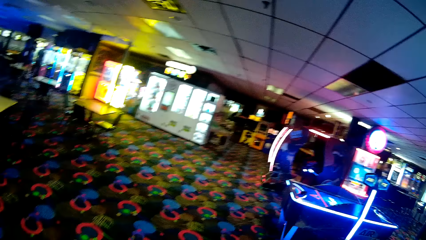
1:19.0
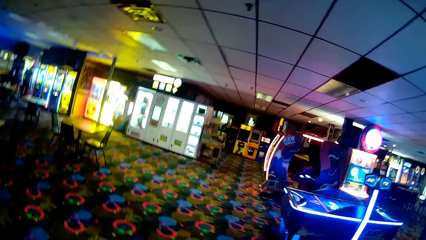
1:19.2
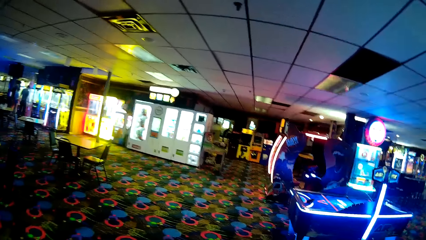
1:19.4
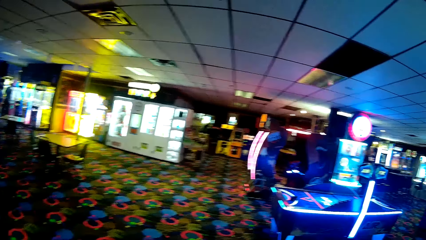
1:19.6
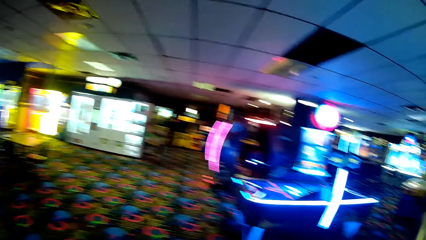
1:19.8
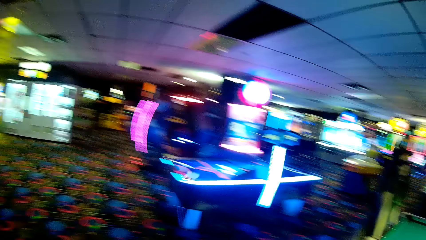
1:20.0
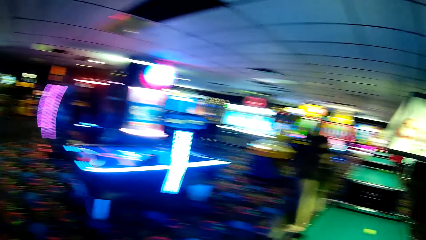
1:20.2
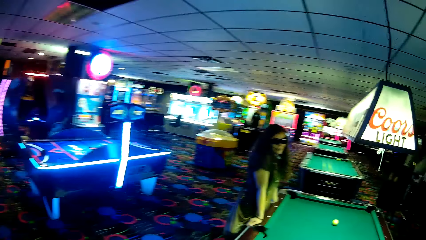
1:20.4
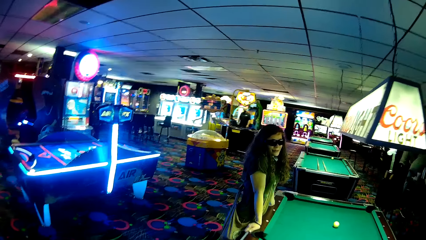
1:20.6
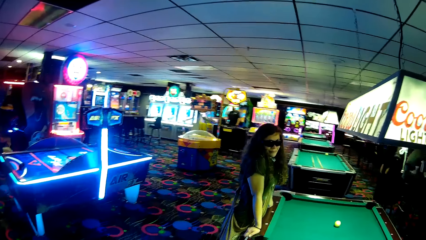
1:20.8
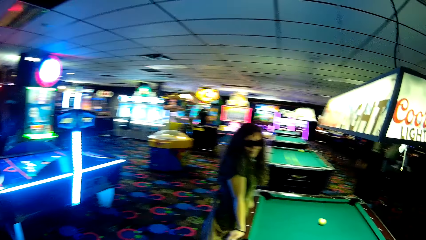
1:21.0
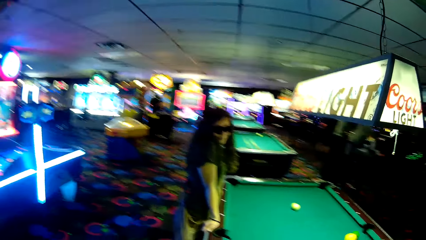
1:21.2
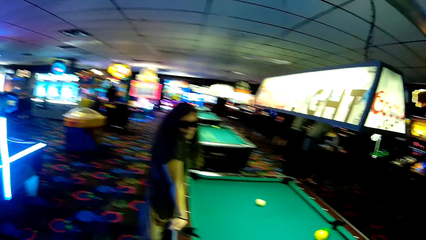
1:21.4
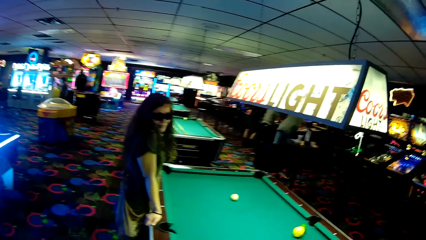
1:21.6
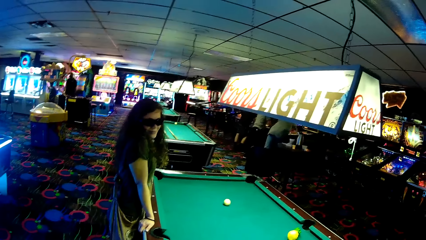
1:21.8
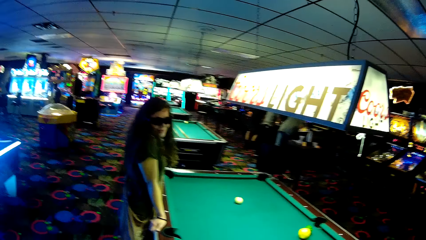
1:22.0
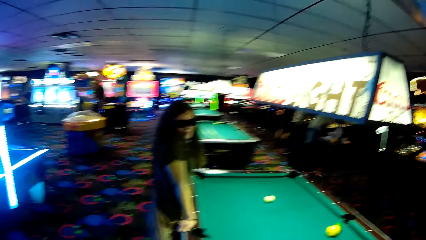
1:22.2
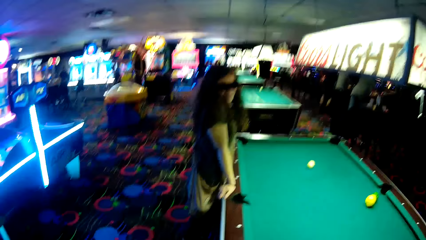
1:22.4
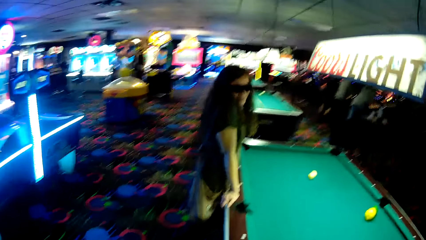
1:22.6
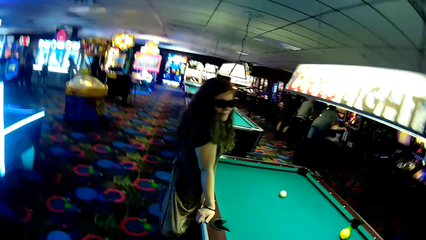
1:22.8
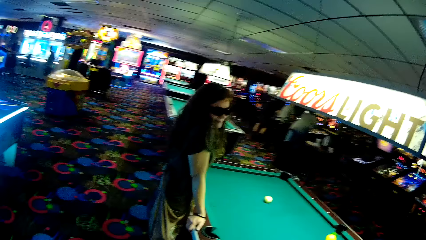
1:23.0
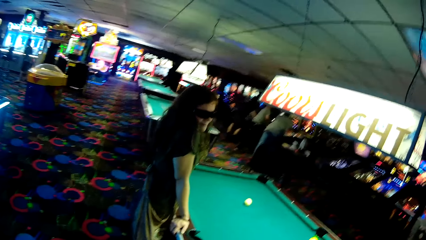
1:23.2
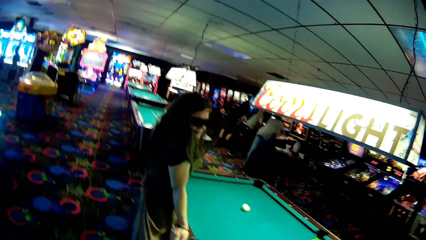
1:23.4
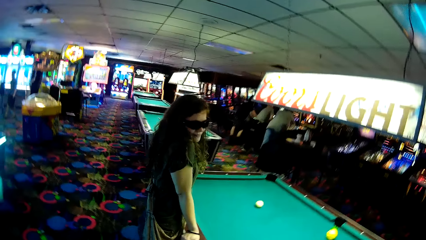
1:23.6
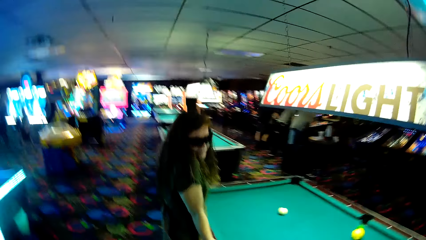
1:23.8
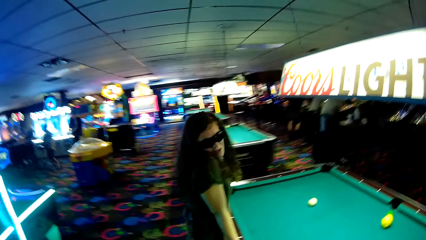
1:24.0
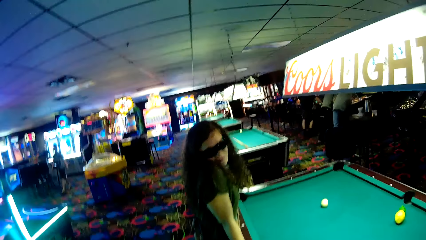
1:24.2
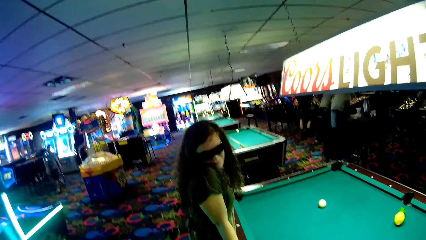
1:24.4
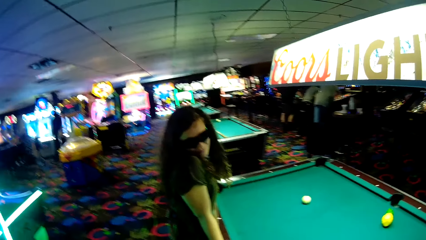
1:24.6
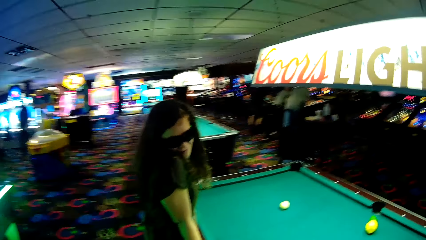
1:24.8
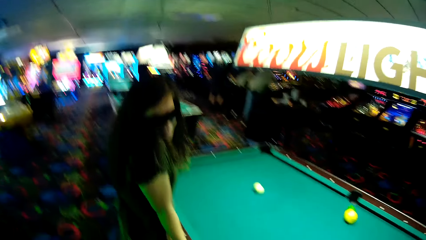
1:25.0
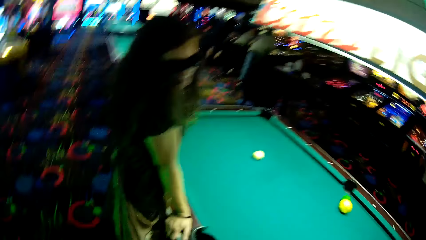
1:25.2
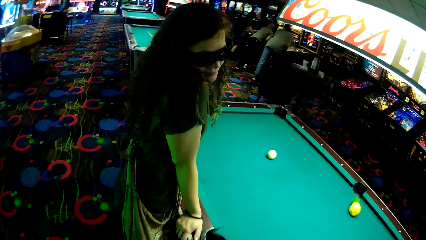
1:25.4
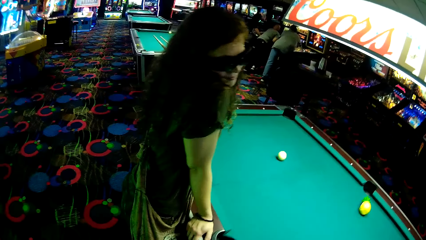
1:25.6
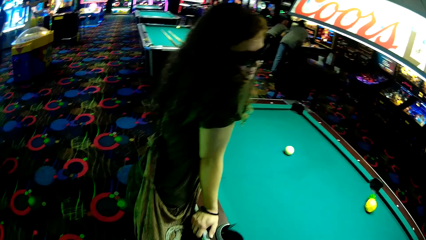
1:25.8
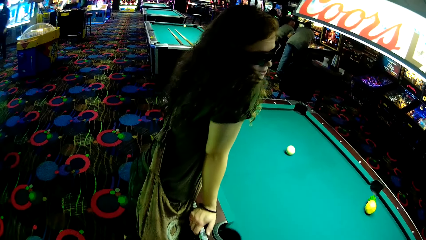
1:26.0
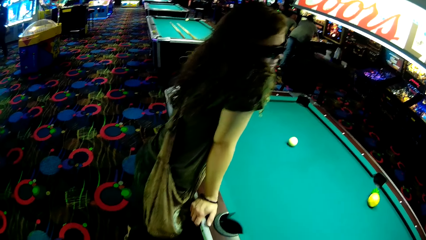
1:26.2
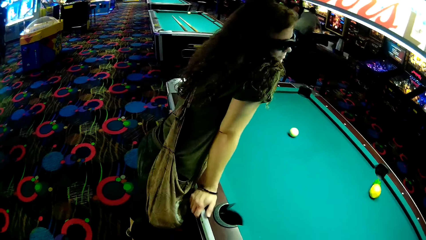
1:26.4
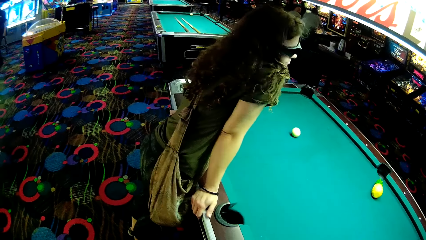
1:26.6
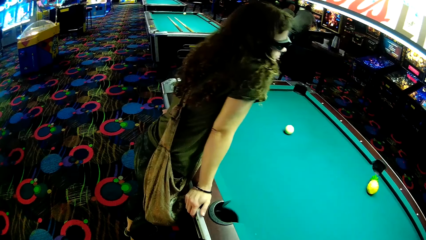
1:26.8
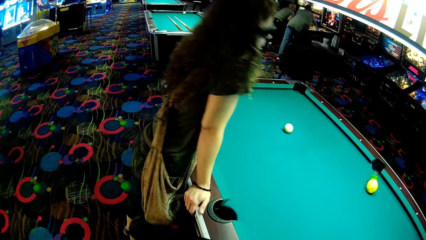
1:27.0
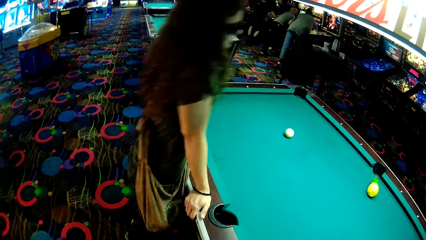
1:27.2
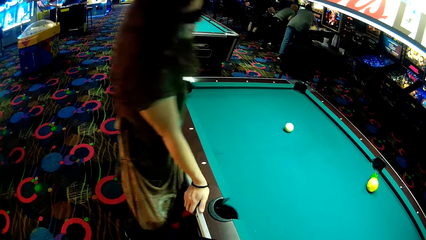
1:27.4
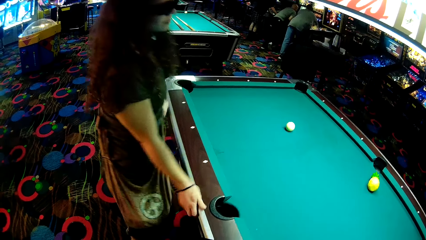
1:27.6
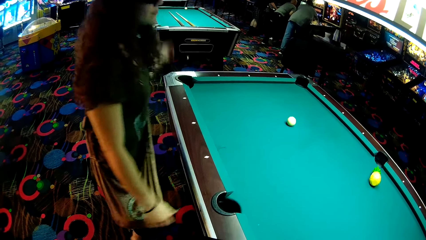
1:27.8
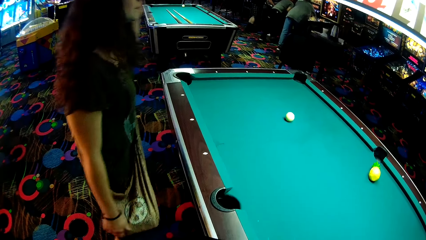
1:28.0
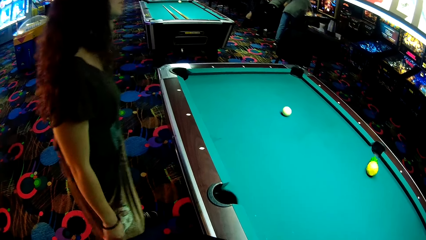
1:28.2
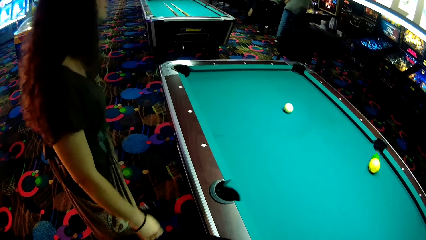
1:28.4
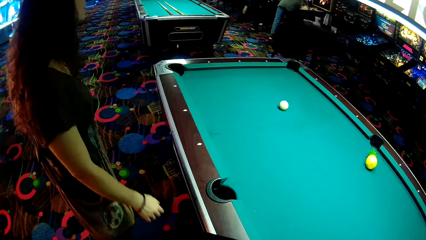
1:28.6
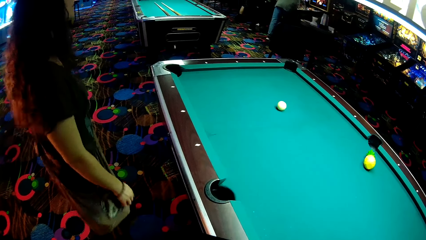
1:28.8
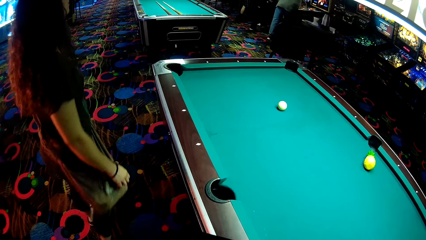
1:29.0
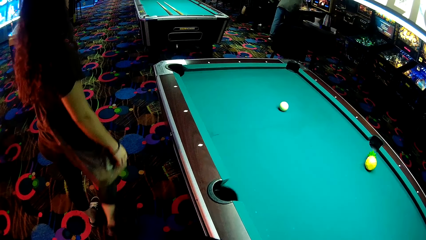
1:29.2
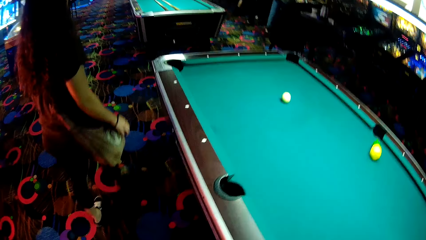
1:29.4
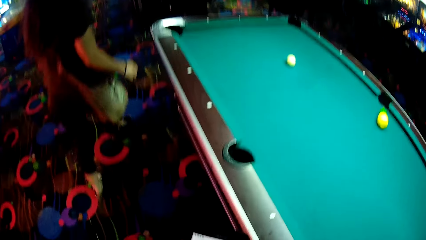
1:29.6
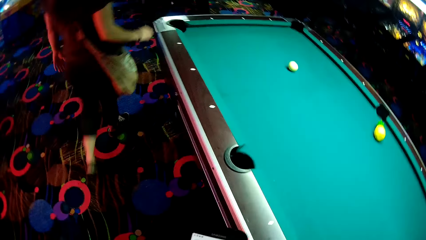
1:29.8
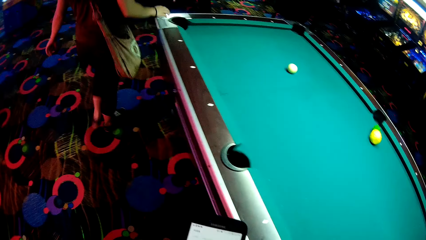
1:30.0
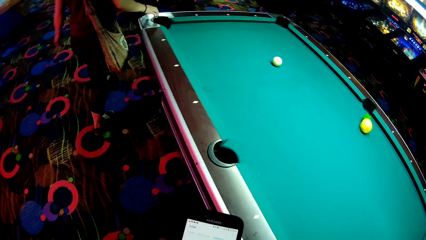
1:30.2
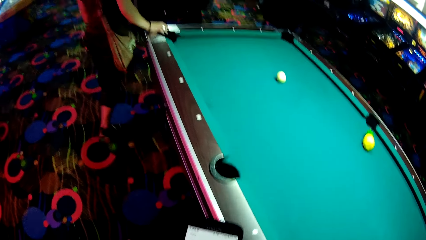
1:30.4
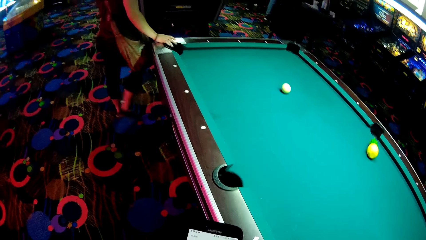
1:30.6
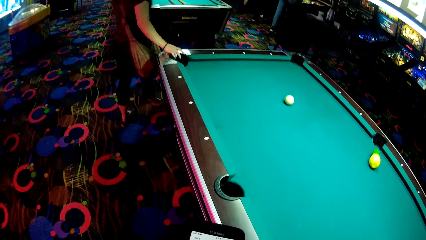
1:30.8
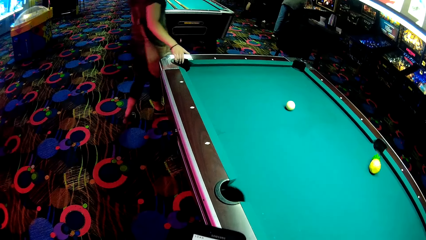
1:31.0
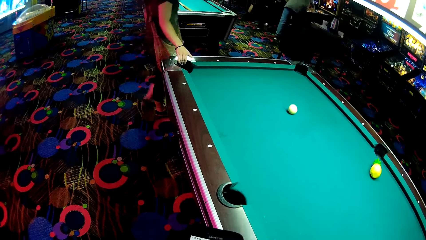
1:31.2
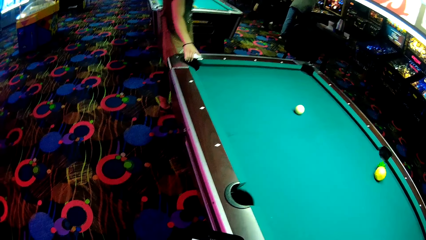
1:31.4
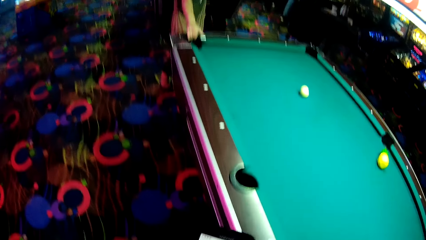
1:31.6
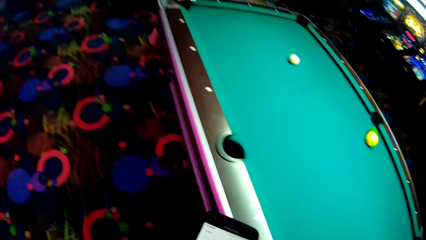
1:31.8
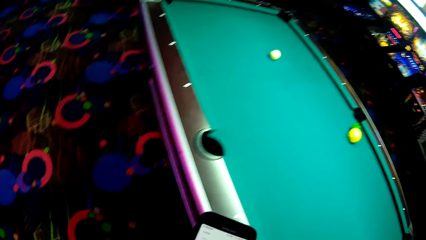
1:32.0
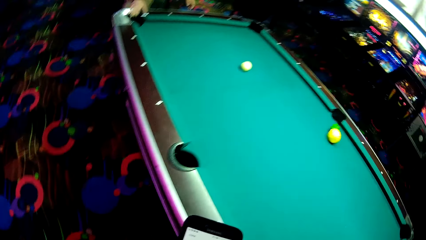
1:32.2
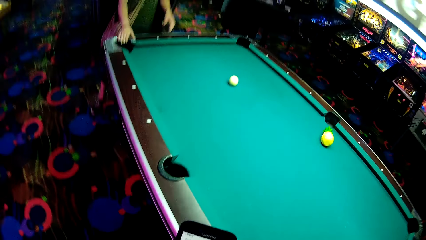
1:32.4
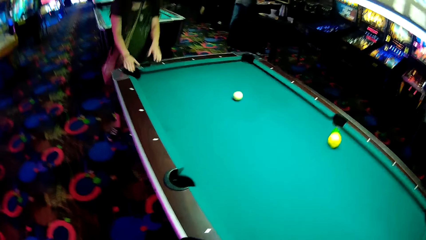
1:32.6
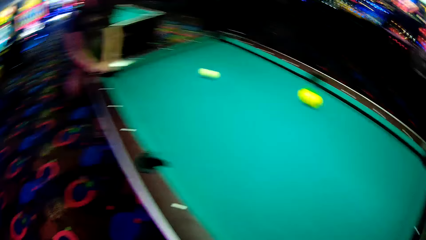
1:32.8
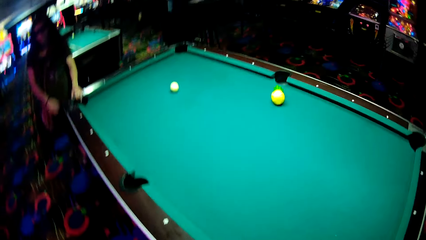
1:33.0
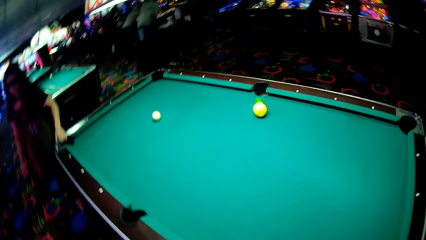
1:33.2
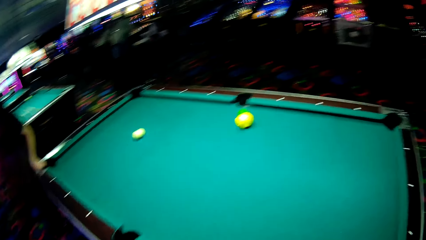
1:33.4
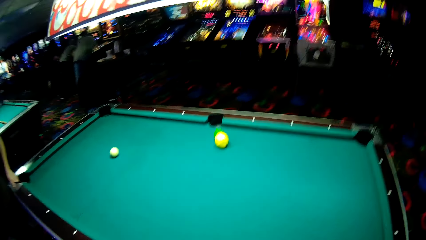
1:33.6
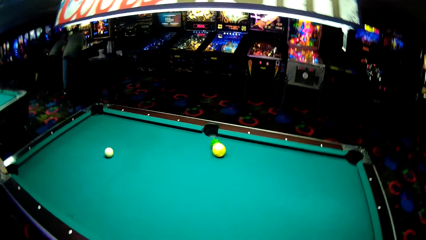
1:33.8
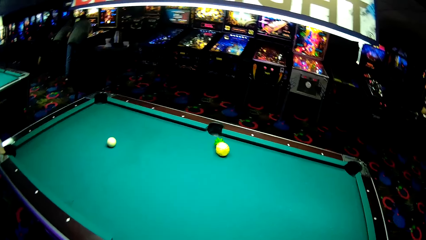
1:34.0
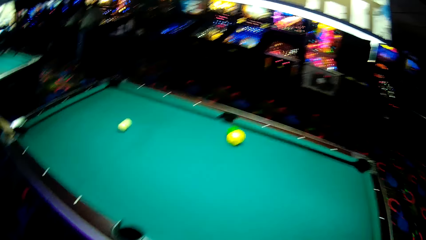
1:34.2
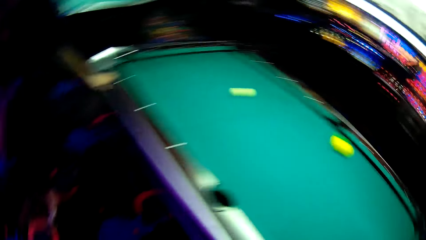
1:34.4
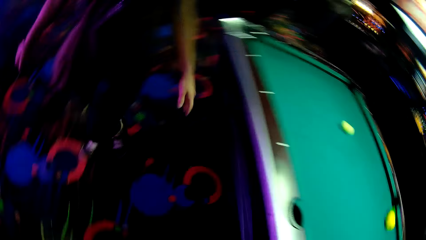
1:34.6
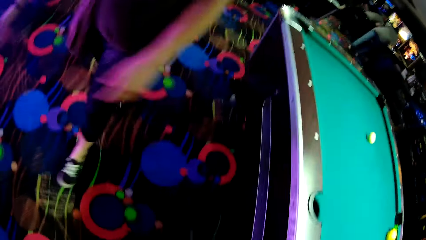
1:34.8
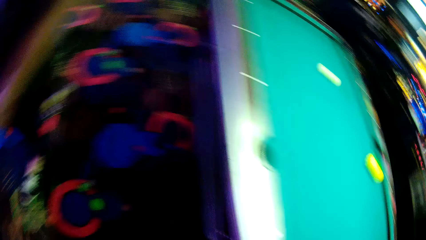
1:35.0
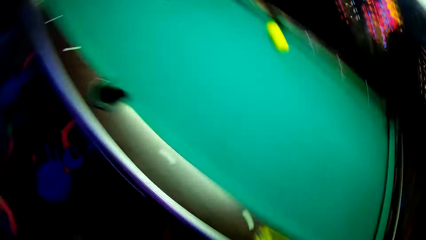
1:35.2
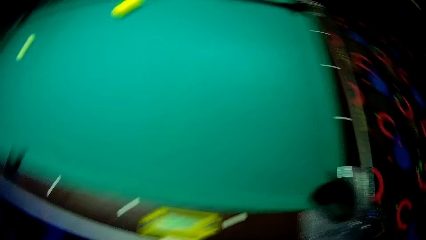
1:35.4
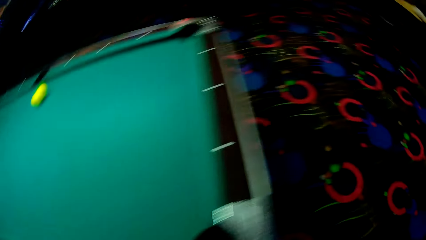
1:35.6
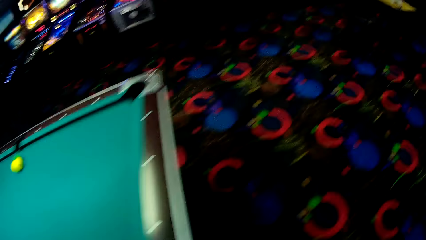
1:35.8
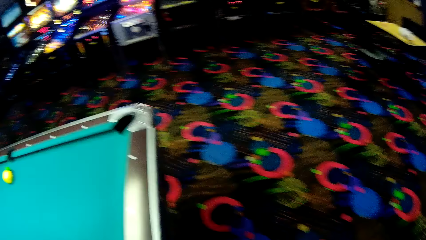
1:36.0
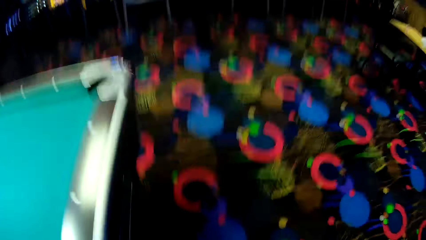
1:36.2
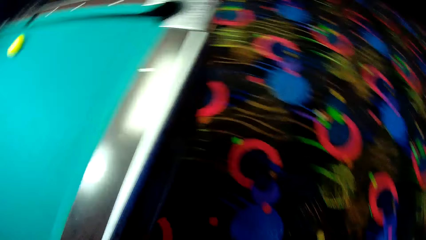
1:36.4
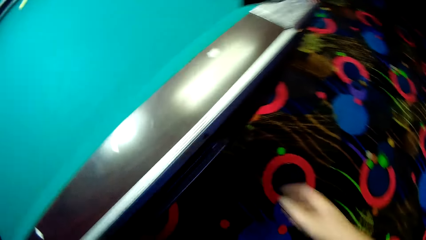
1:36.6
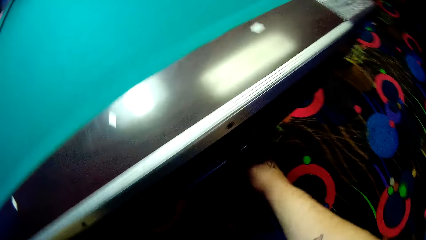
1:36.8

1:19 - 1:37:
The camera wearer walks around a casino. He interacts with a lady. The lady walks around the casino. The camera wearer scrolls on the phone. He operates his phone. He walks around the casino. He looks around.
